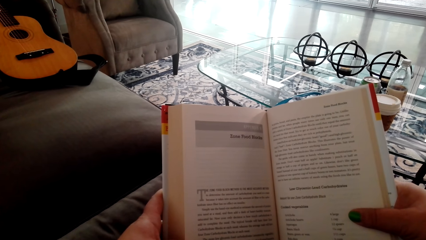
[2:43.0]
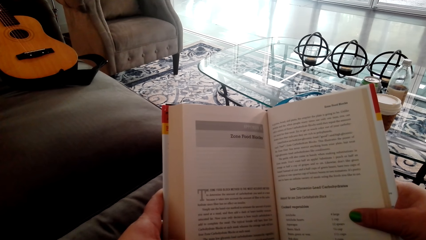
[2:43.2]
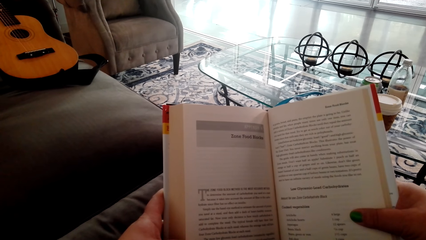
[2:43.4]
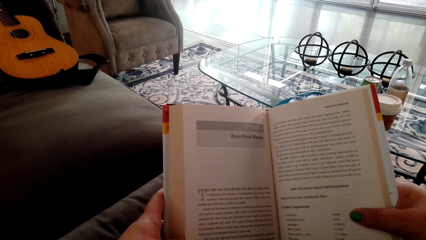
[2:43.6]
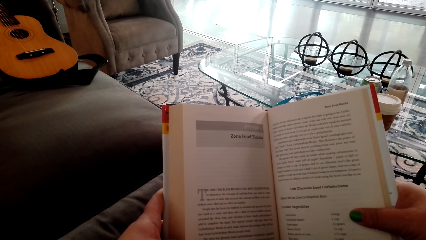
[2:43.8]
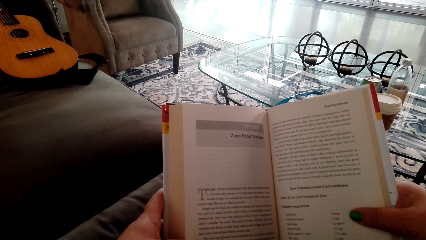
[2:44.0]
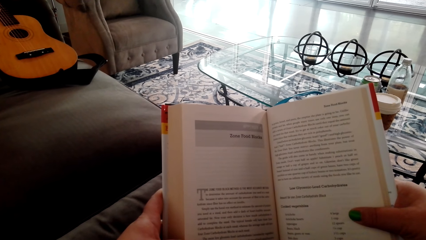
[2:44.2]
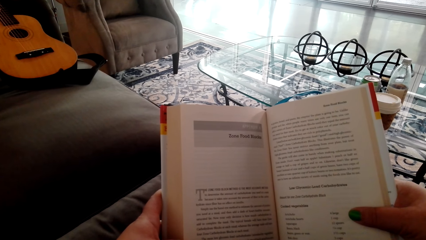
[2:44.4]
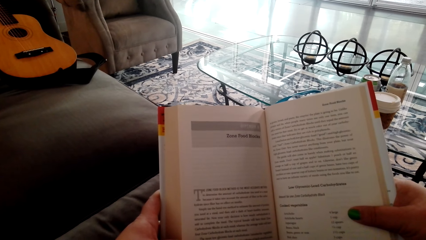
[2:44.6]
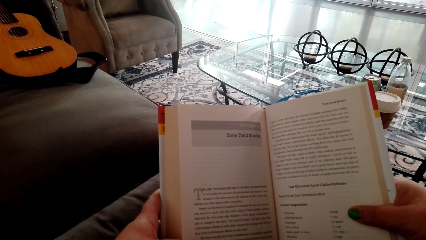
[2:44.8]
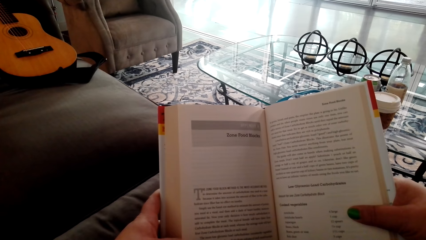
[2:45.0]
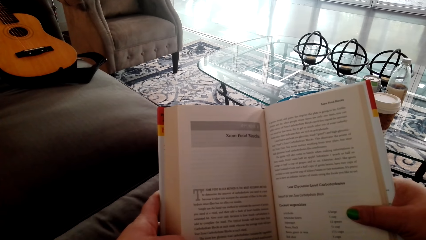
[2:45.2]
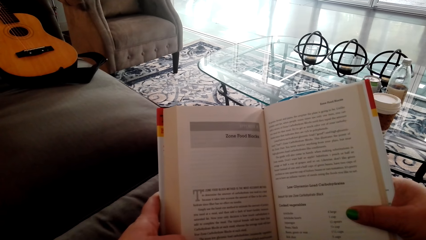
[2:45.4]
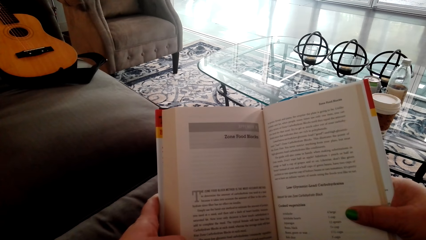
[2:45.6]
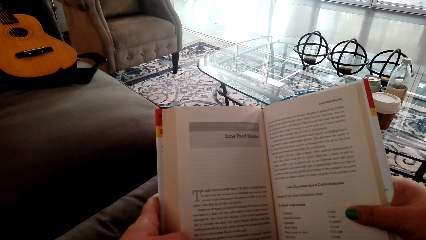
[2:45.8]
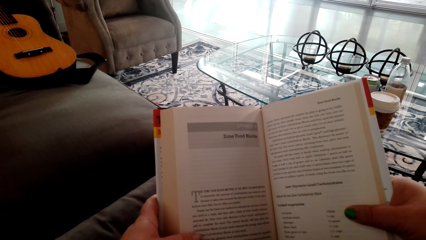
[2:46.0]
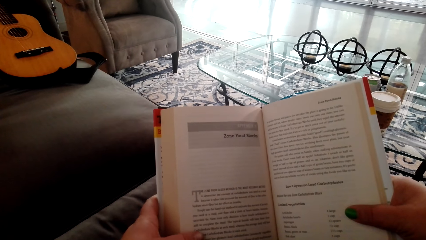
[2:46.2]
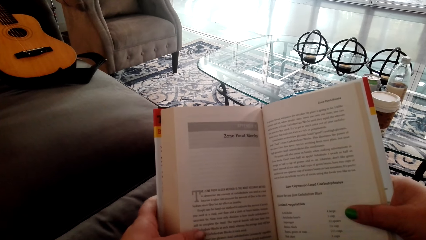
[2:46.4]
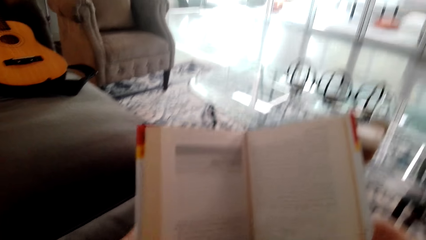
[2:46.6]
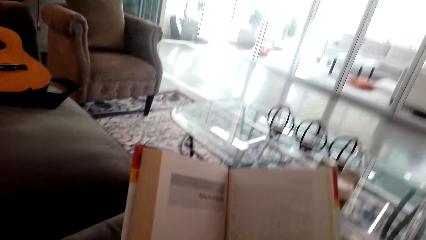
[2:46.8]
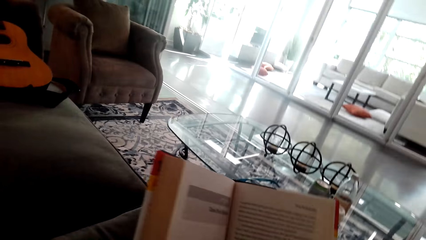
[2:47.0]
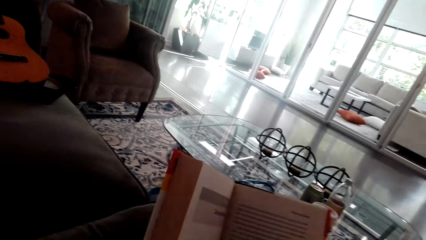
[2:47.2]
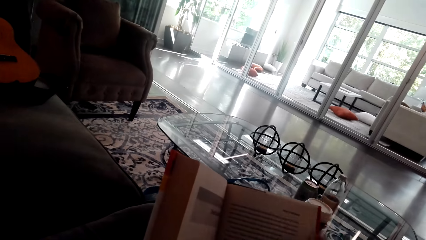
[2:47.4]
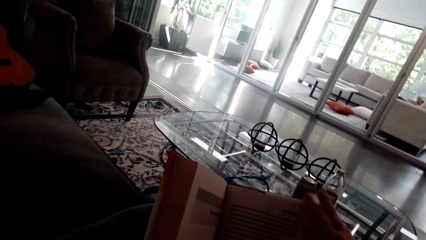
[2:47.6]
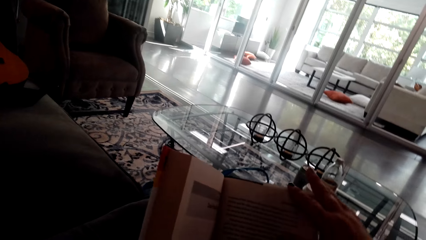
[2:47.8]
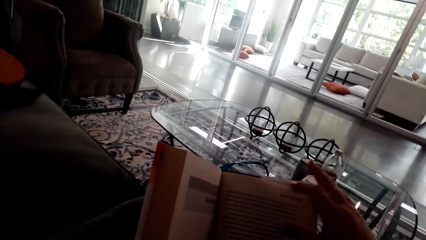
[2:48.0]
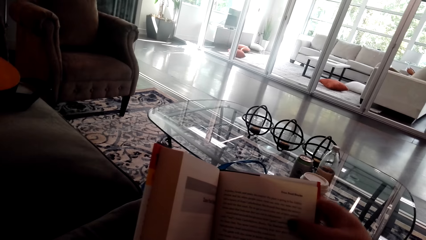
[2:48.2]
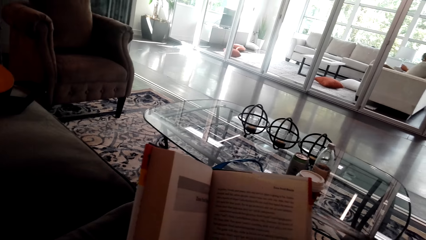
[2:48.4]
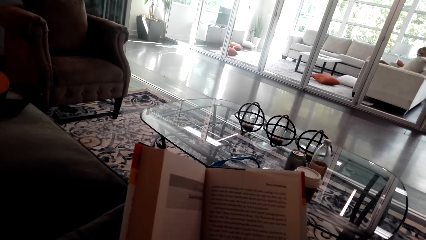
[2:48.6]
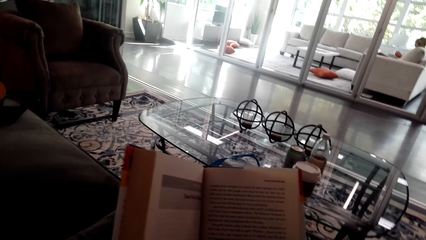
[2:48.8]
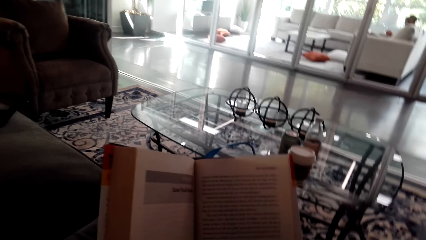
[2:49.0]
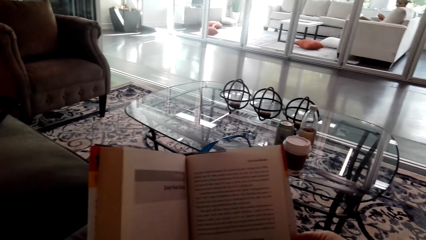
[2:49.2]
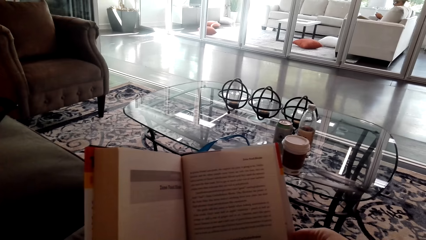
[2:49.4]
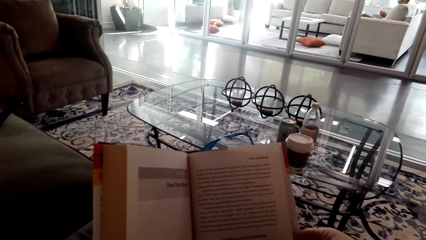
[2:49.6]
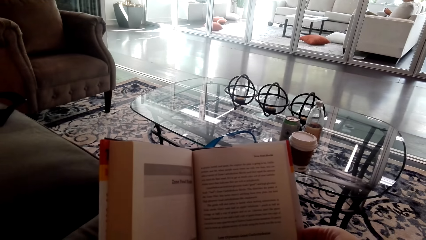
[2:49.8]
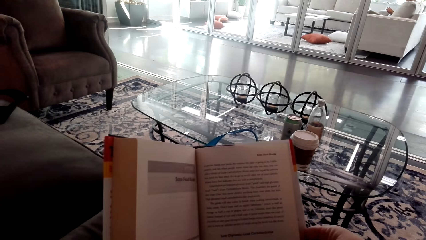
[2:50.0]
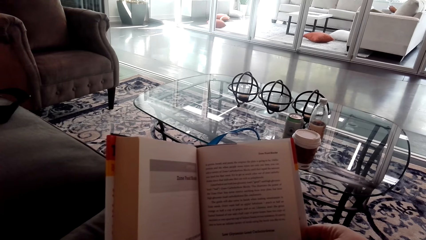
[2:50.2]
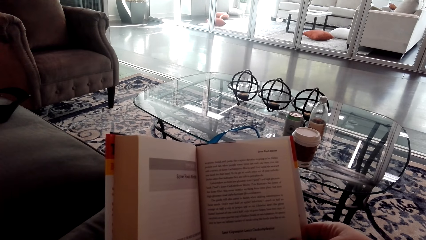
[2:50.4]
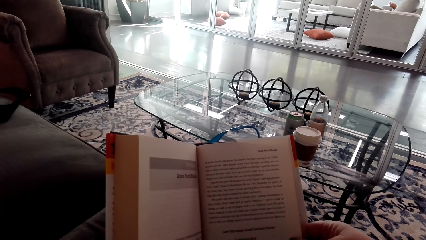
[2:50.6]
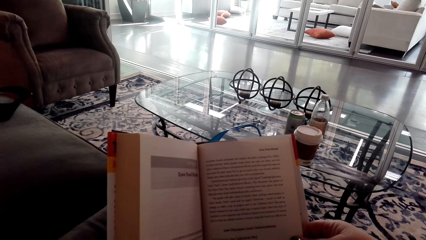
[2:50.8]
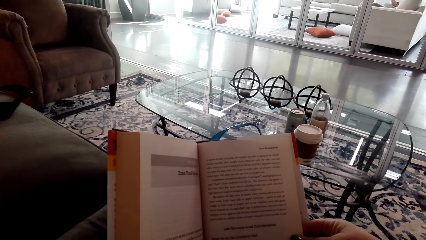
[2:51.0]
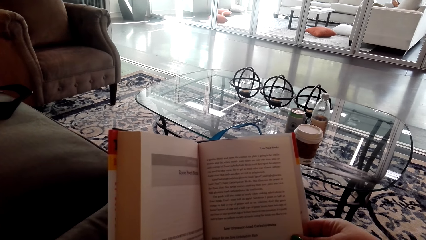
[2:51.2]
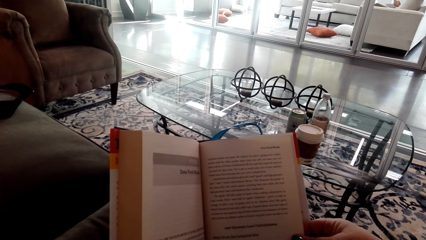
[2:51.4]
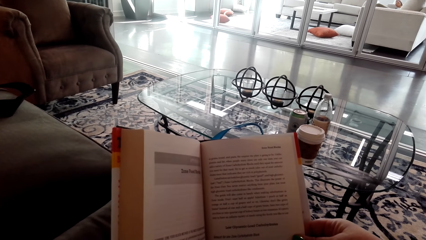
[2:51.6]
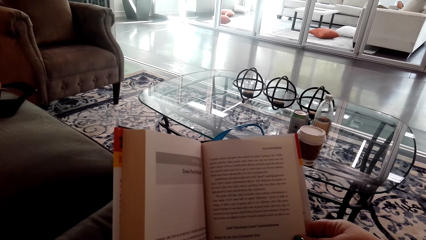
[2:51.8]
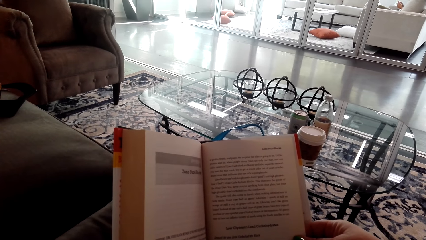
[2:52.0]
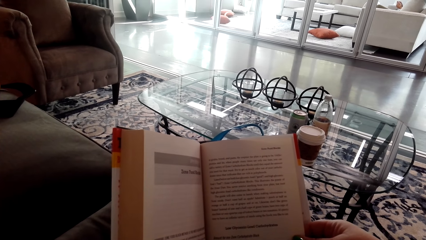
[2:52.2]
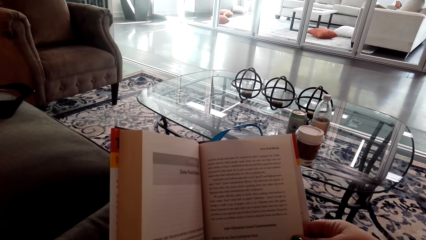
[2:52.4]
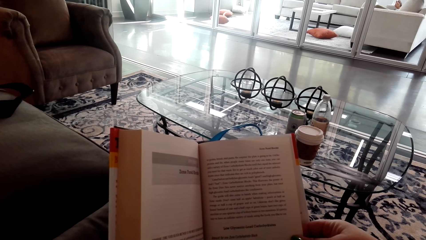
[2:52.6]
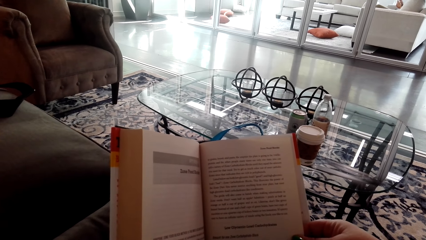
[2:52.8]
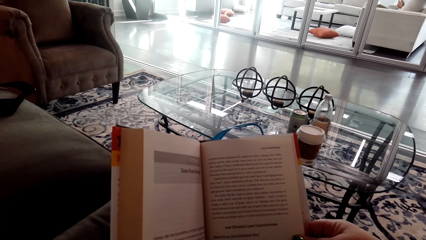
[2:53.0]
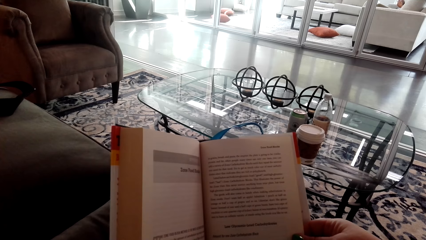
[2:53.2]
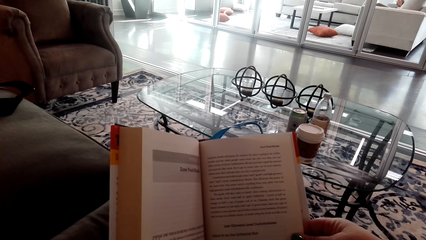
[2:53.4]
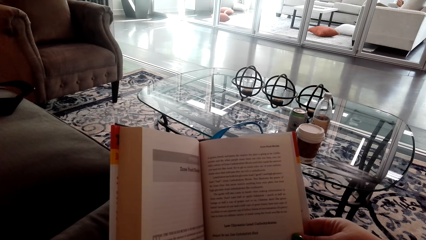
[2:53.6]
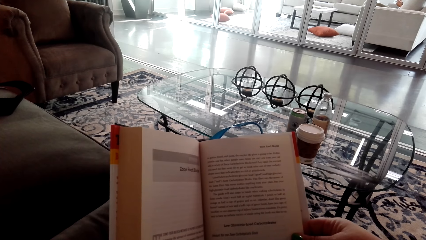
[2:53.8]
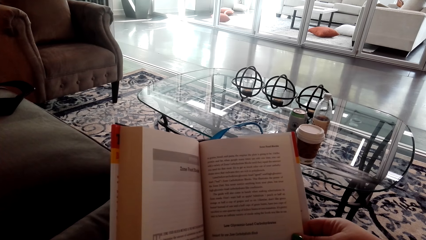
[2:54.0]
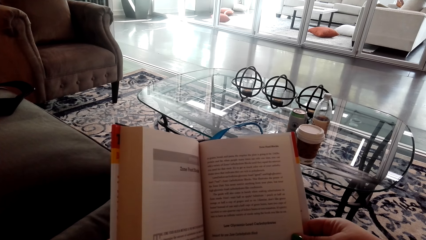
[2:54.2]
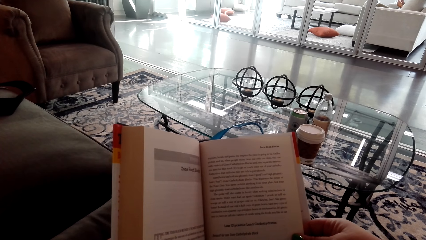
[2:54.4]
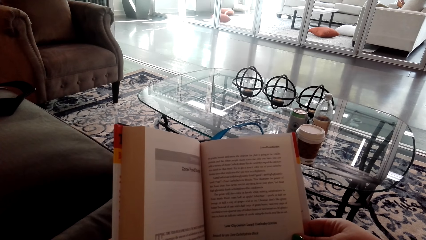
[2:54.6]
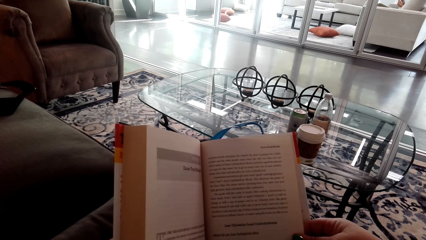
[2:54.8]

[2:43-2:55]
The camera wearer touches the page. They read the book.

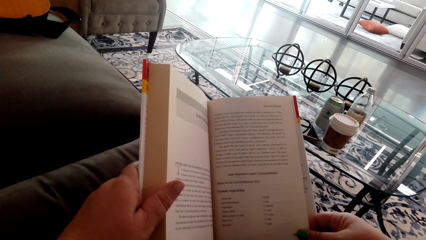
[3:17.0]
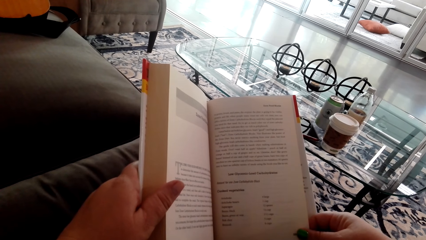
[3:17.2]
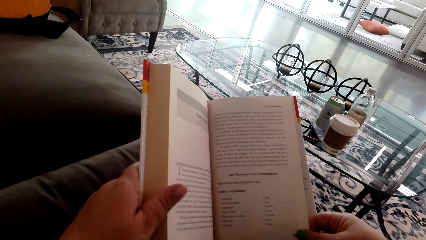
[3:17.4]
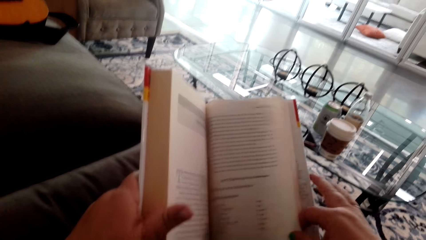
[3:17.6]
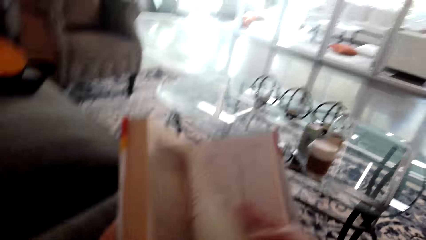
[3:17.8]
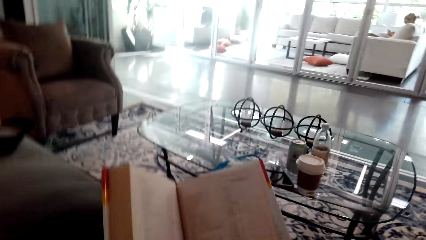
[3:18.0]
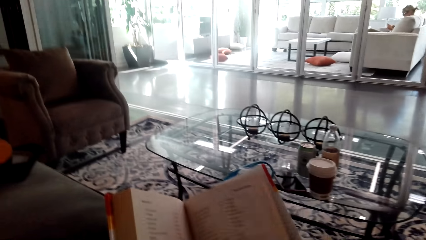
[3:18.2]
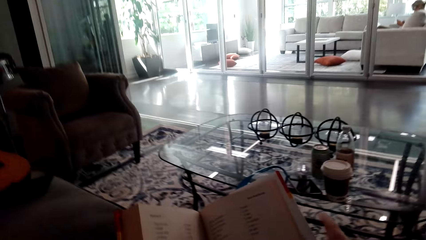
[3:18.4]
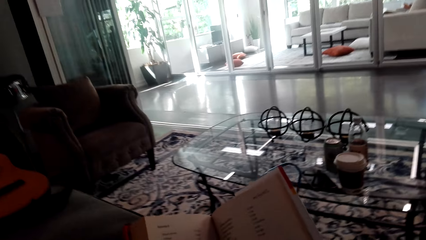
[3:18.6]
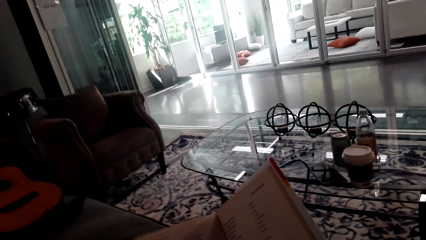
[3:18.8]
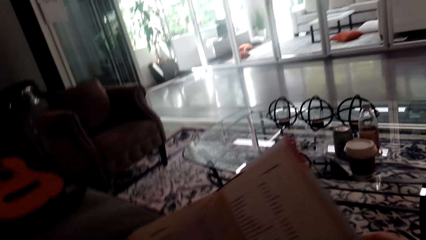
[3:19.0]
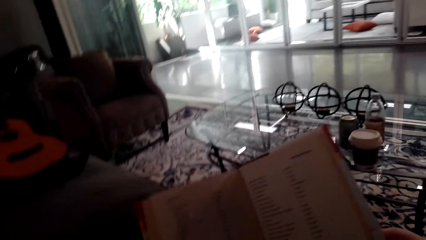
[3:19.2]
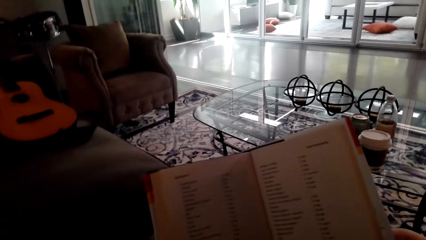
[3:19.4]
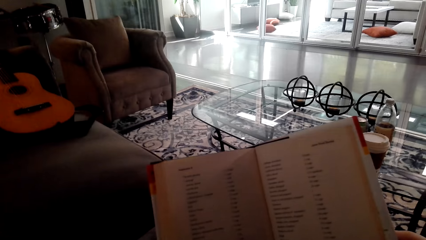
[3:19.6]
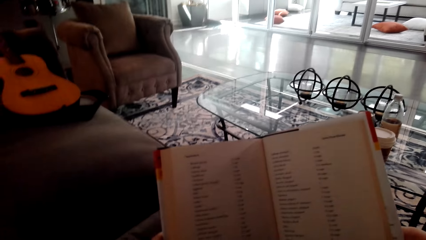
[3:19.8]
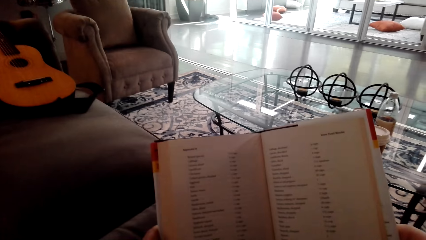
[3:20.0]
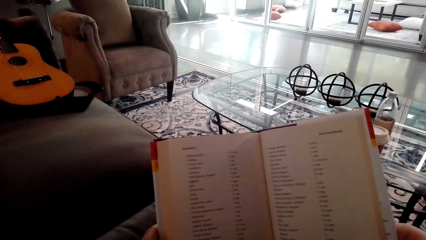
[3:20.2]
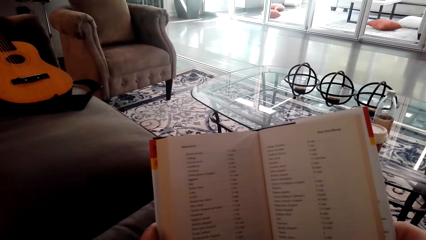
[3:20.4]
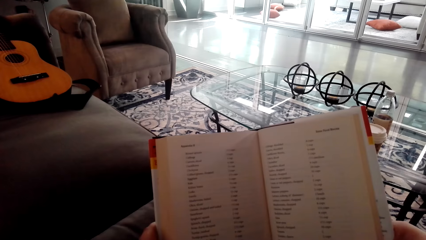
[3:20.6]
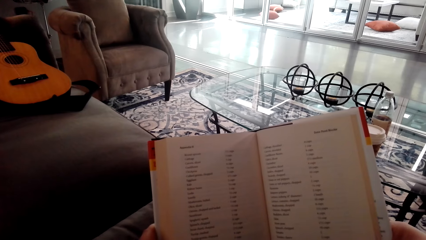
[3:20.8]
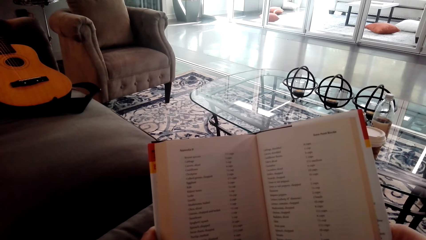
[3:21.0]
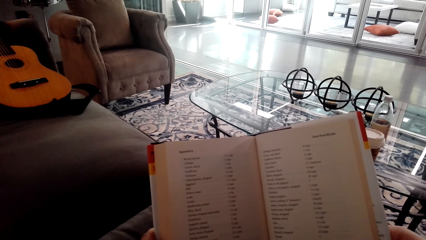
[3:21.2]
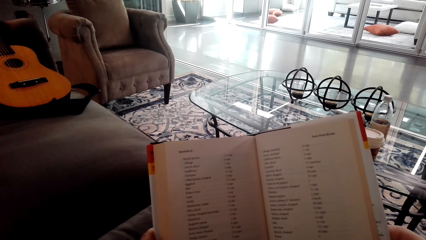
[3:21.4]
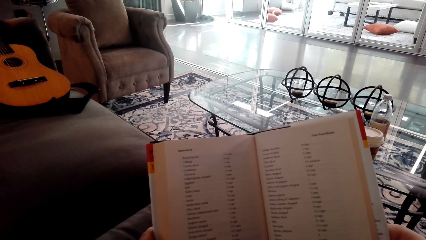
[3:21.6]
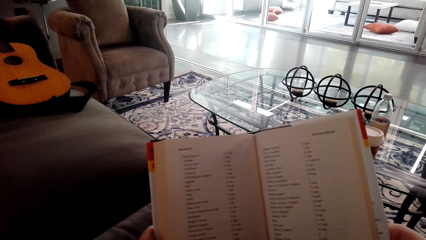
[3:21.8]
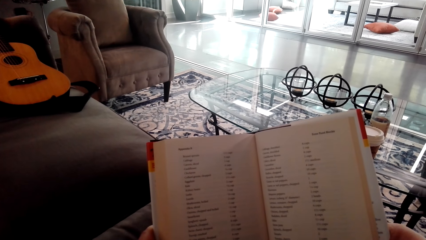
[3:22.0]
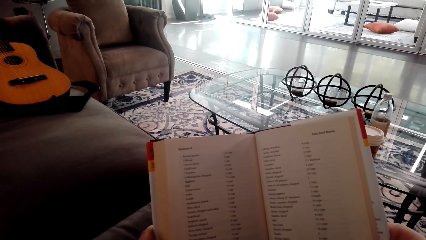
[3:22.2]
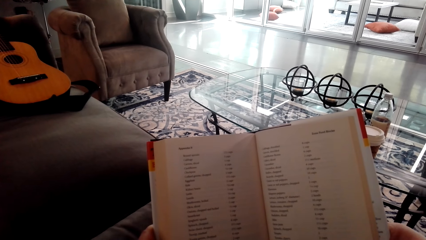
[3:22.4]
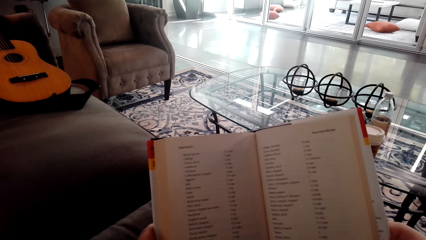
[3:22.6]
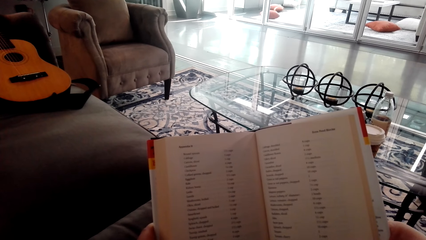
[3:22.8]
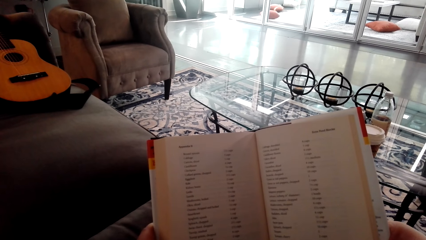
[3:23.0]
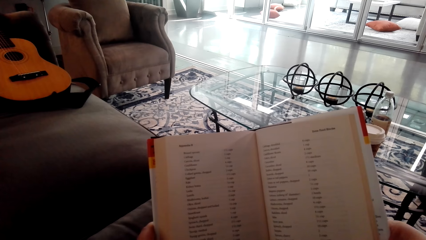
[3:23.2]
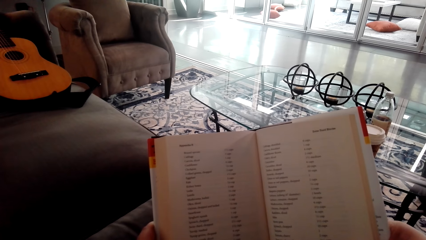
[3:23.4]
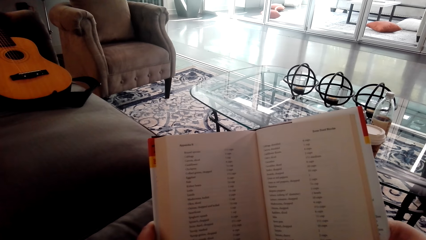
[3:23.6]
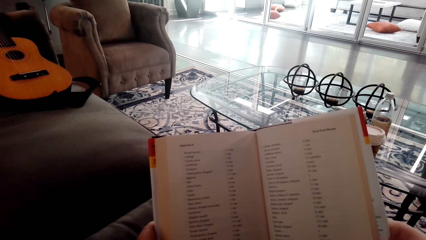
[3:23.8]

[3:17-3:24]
The camera wearer turns the page over. They read the book.
